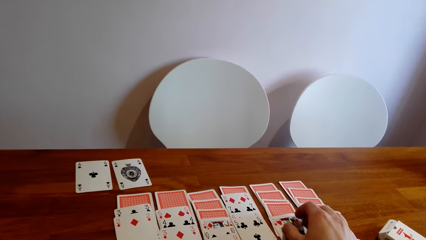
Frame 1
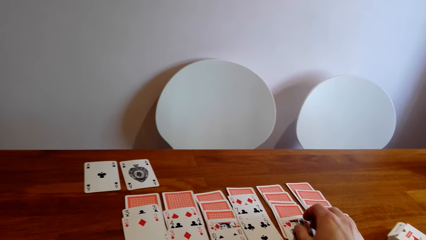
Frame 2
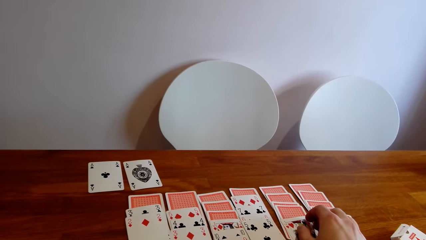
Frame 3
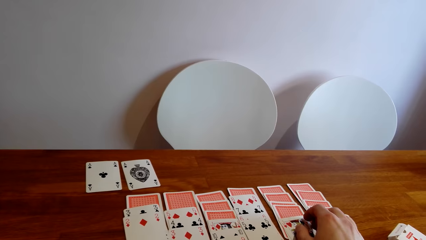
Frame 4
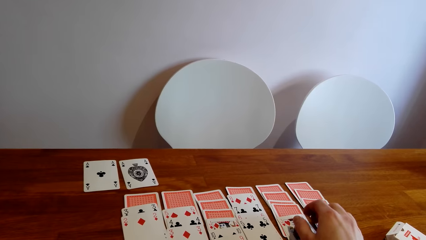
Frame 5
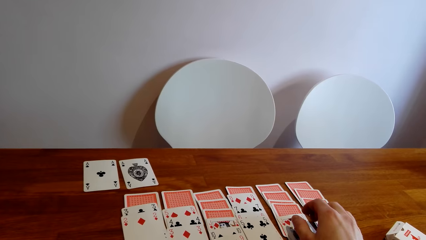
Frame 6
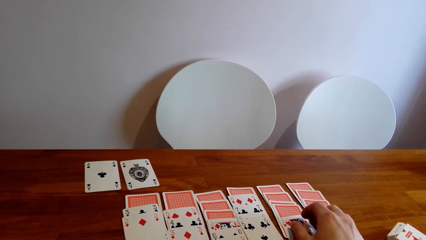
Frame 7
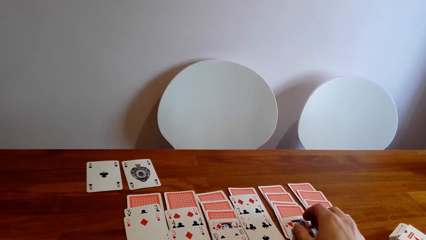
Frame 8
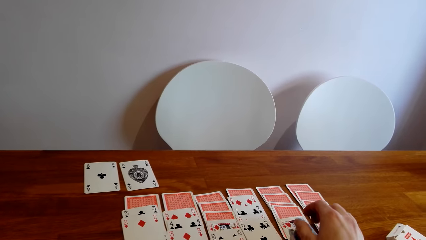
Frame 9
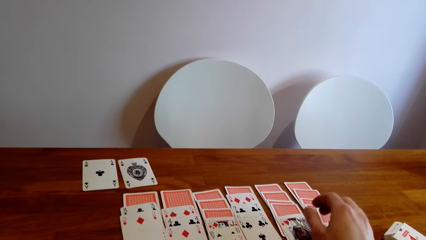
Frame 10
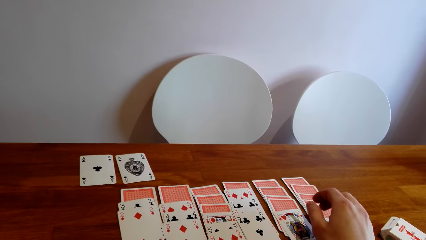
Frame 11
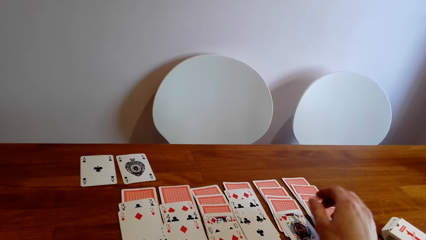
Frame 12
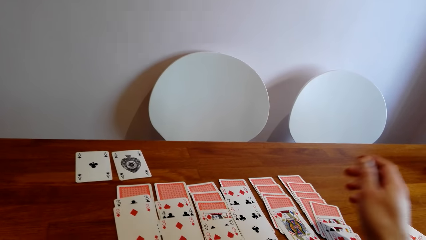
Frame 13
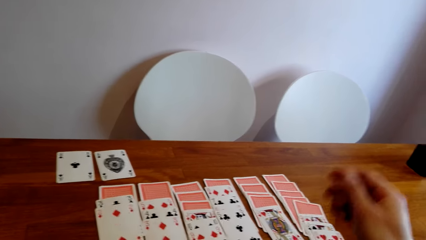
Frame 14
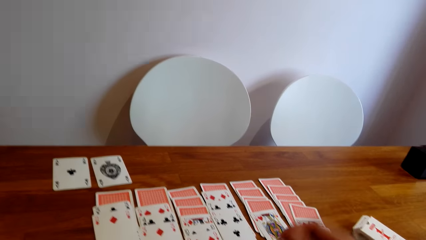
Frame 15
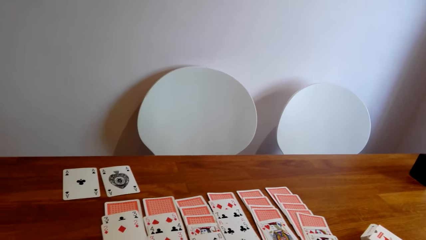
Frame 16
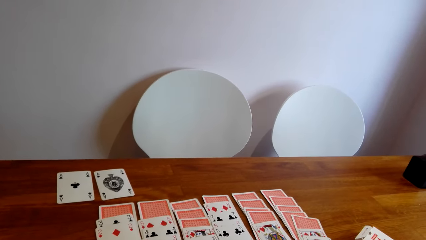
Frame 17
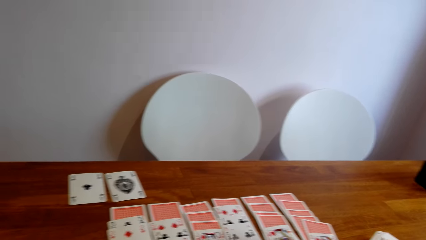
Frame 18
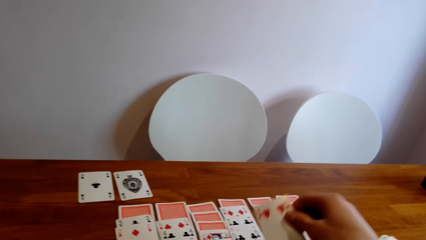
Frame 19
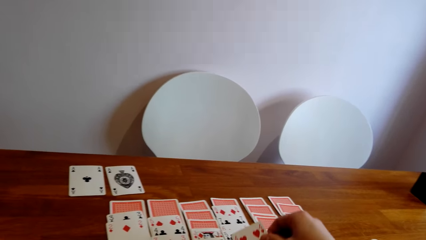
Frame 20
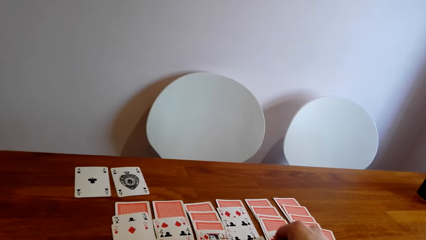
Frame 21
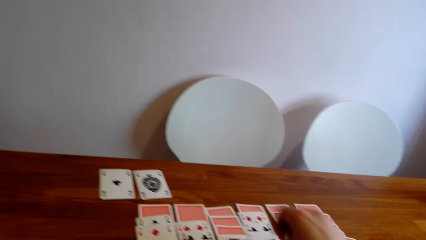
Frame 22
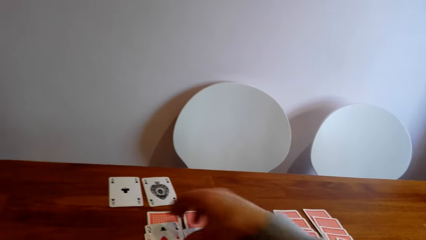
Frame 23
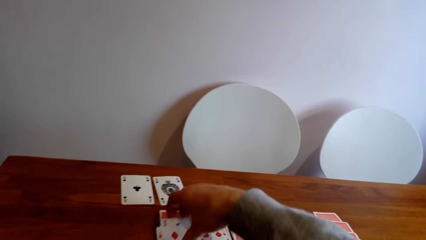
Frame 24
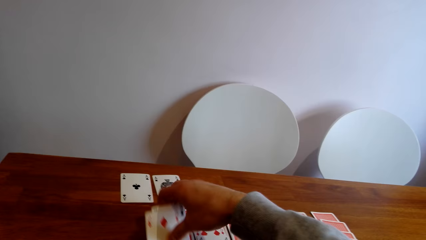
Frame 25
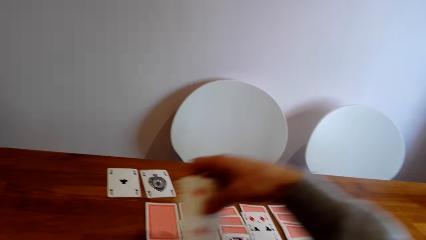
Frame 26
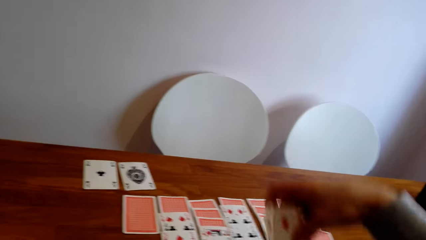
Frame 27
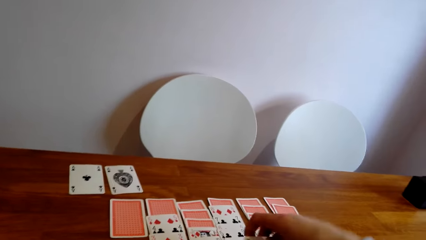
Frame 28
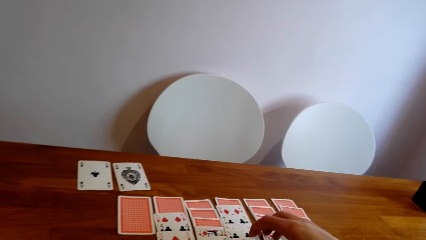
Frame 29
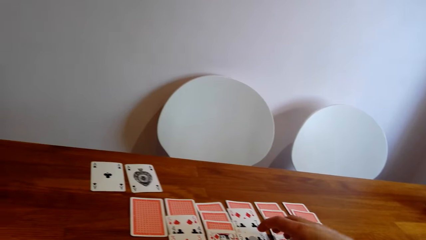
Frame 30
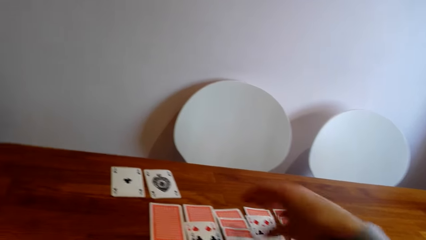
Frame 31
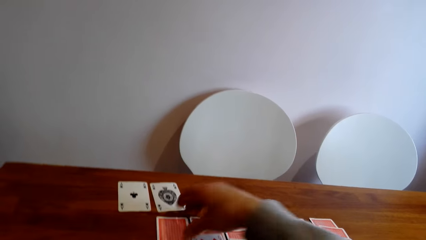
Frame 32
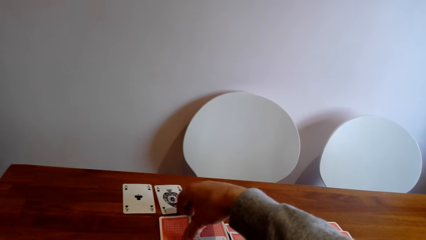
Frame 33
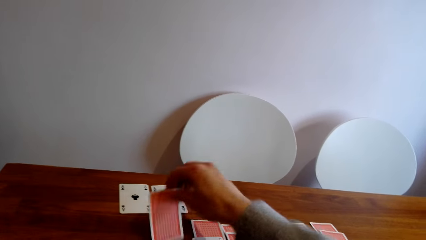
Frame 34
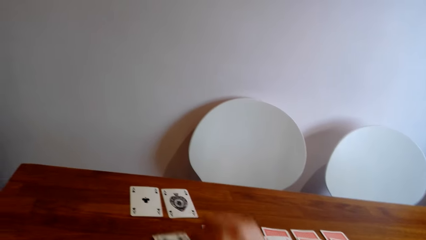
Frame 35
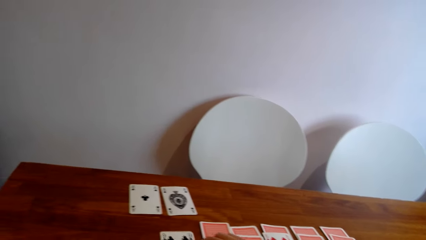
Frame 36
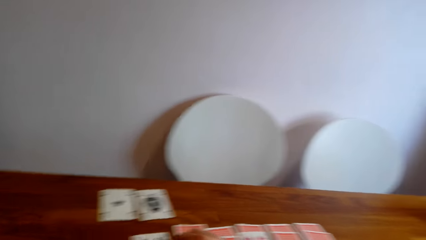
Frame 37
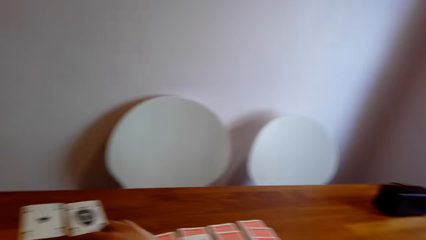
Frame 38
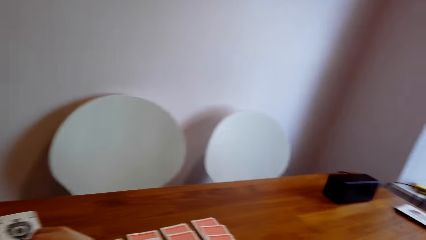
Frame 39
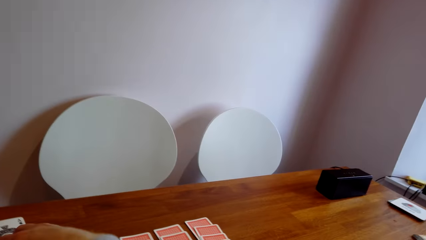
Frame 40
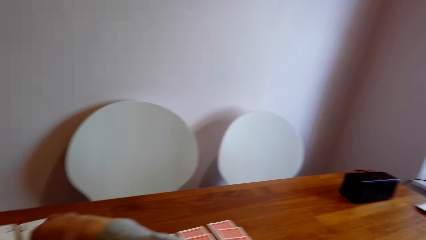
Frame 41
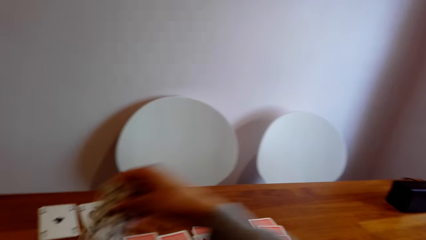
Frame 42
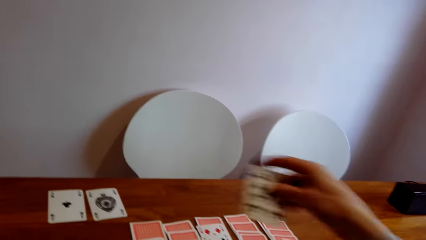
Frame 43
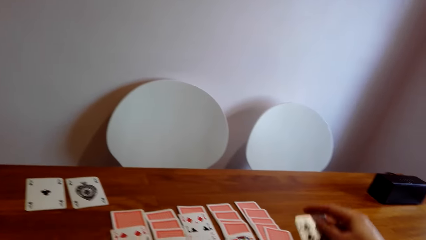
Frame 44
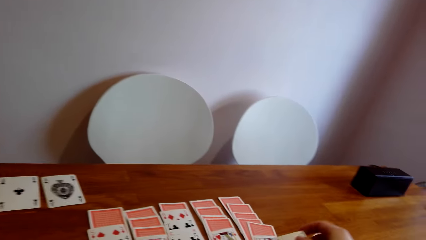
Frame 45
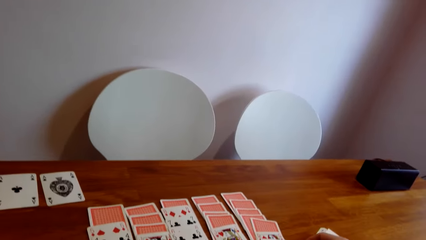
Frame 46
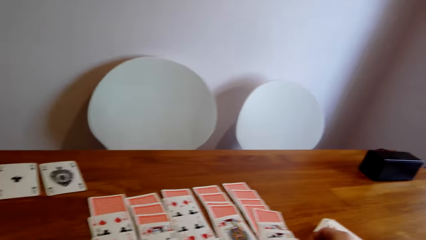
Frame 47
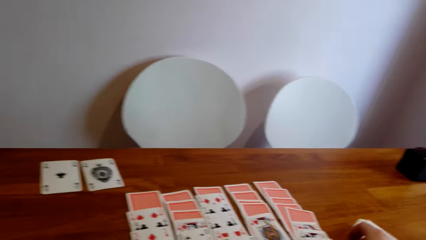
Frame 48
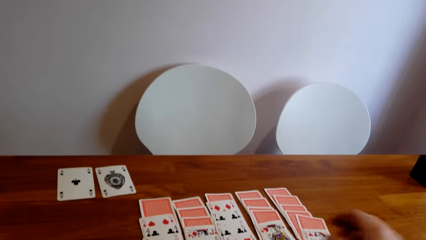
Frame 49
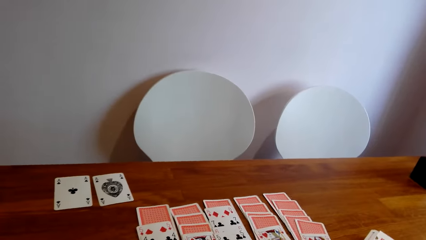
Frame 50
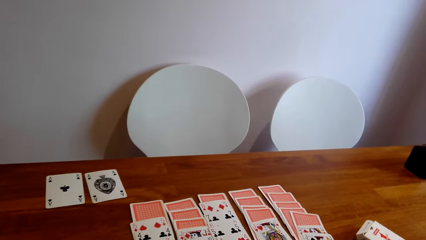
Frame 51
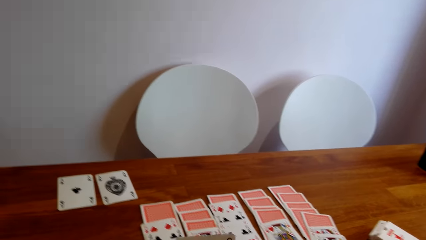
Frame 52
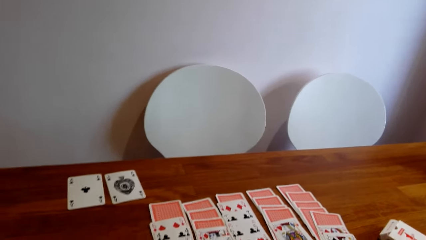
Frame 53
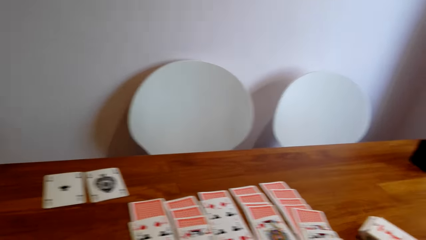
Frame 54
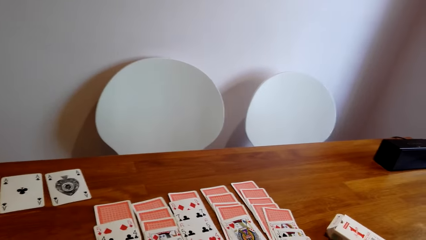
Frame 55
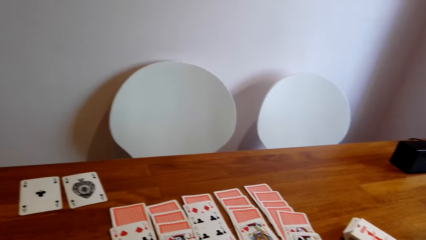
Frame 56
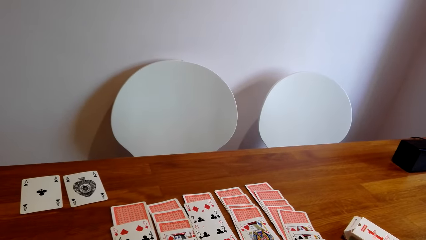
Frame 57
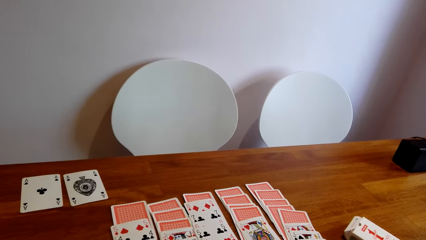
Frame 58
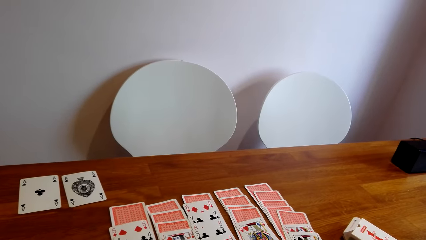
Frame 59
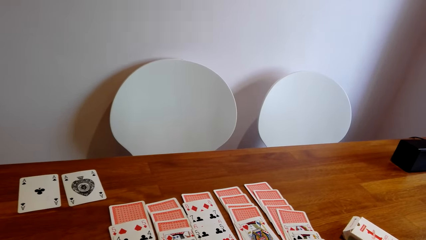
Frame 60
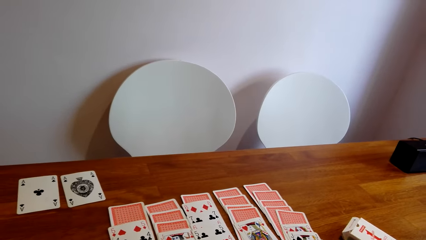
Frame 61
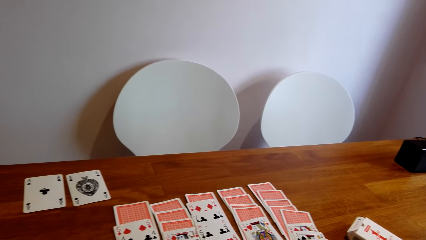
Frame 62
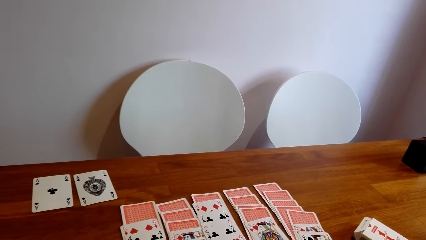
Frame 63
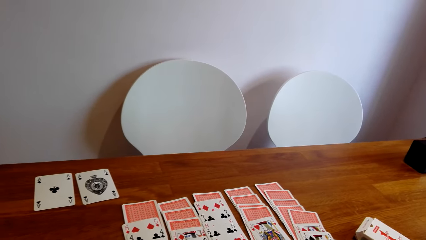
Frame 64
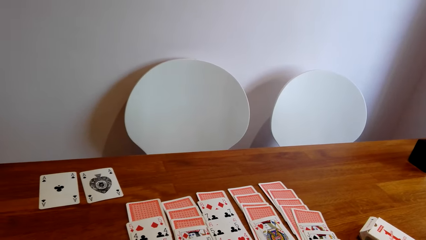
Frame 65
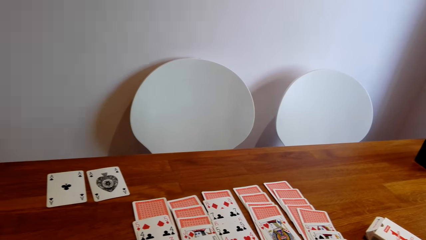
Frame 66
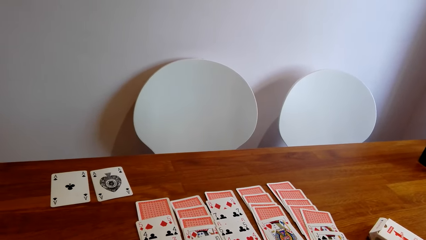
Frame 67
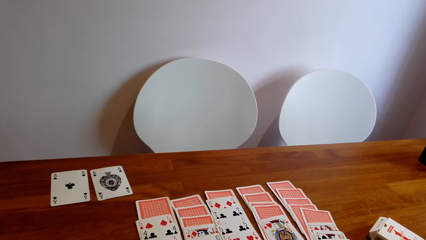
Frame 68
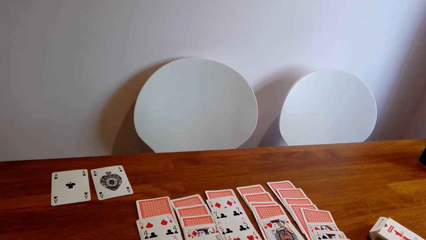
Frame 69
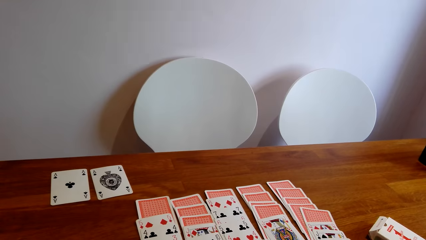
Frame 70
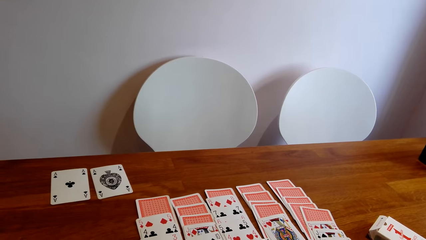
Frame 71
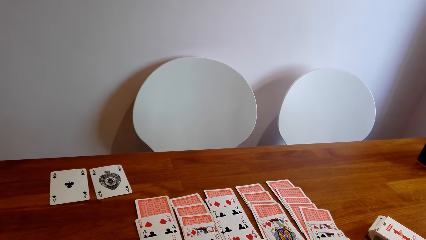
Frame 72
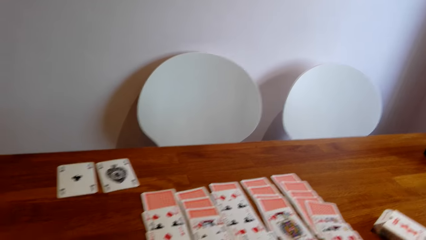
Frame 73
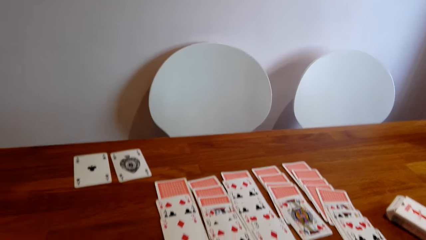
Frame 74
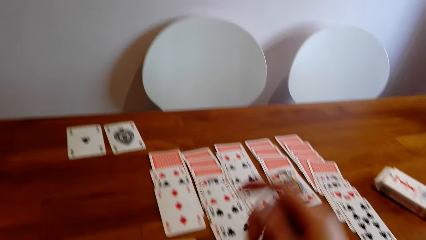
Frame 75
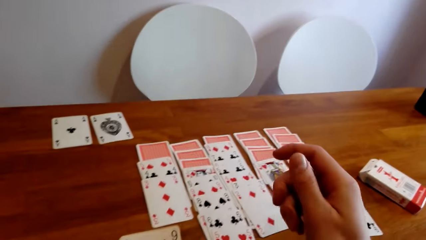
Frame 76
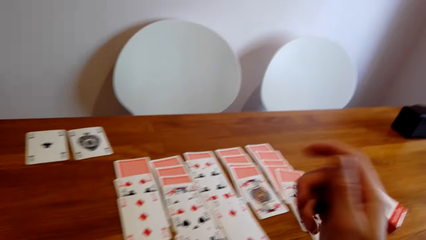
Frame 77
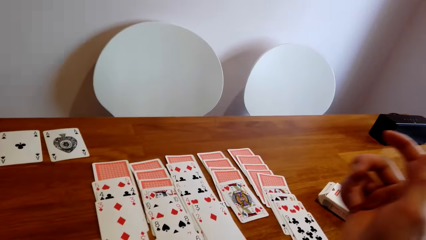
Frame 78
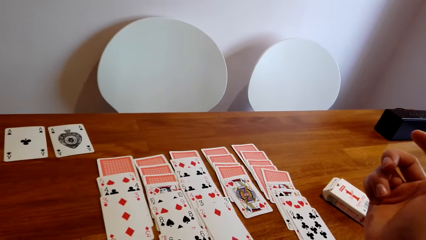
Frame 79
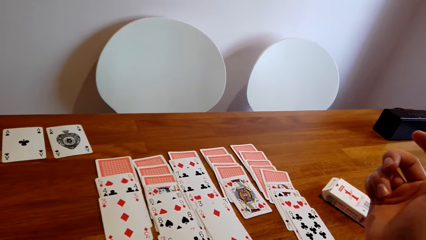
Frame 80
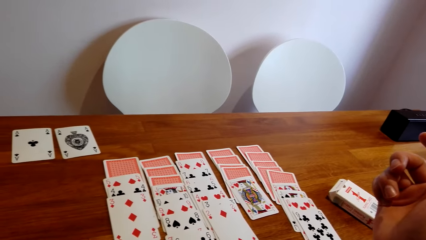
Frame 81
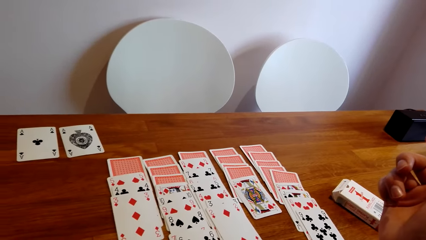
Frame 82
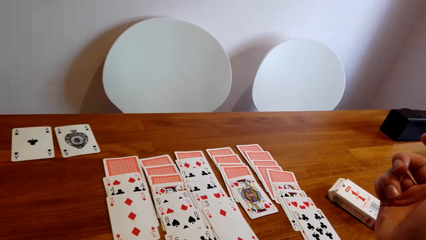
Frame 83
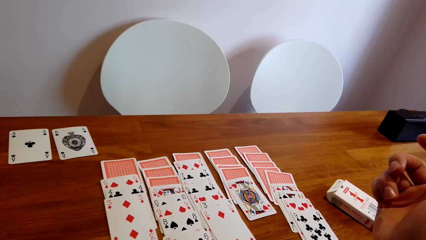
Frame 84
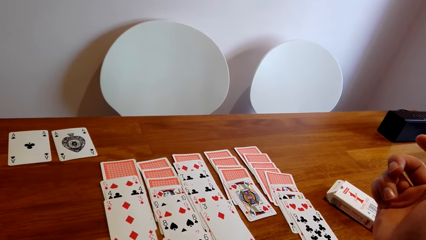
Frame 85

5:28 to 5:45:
The camera wearer shifts cards on the table. They pick a card. They place the card on another card. They pick up cards. They place the cards on other cards. They turn a card on the table. They shift a card on the table. They pick up a card. They place the card on other cards. They stare at the cards on the table.
